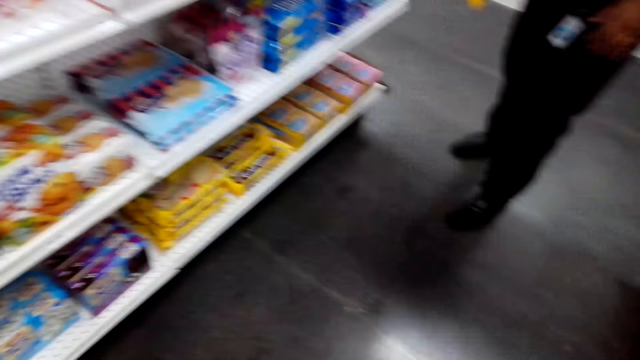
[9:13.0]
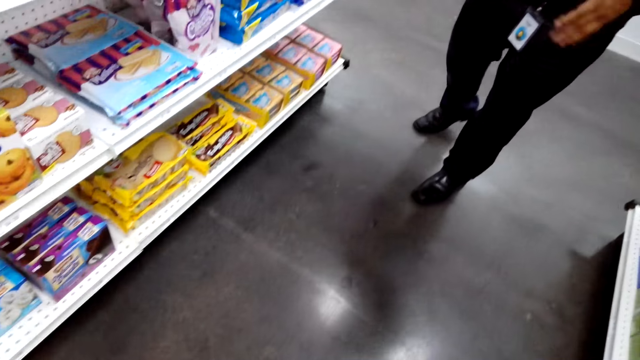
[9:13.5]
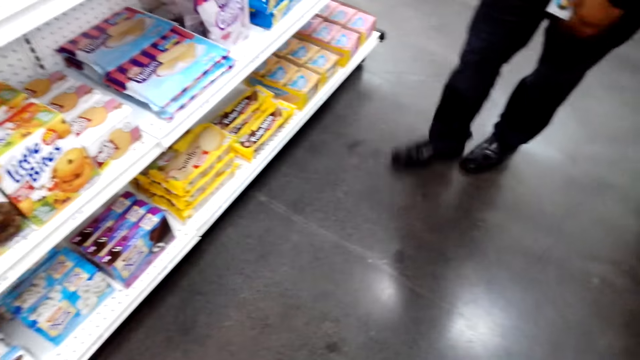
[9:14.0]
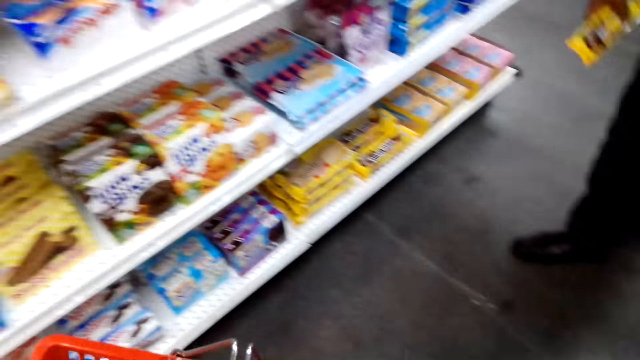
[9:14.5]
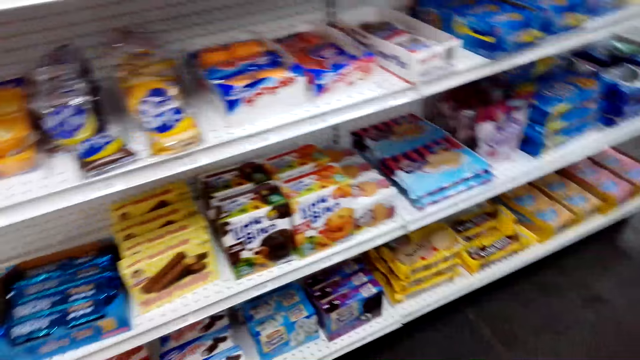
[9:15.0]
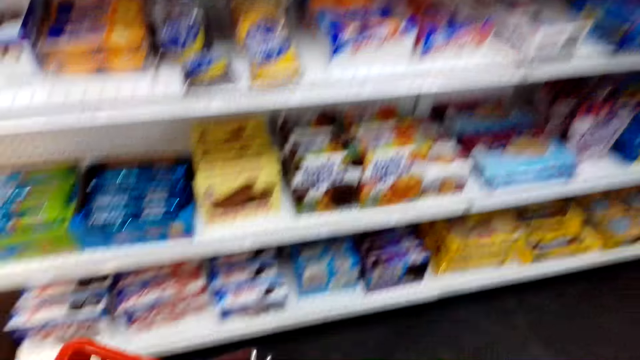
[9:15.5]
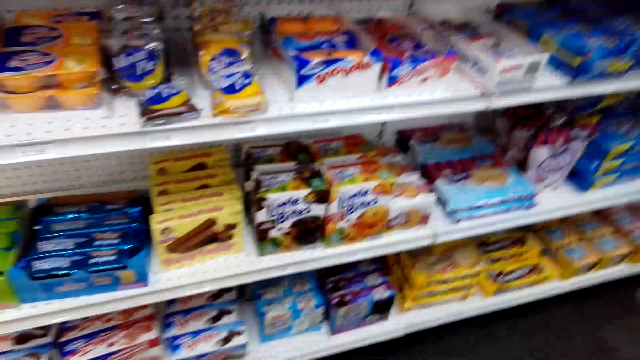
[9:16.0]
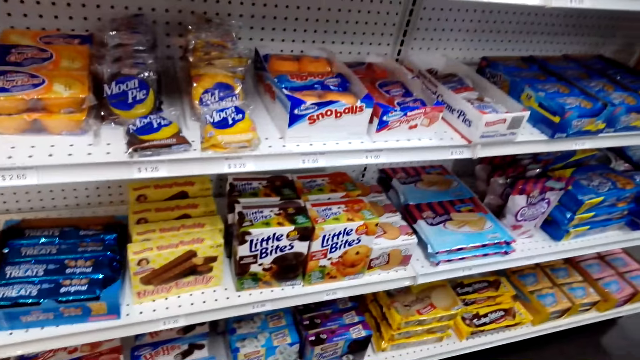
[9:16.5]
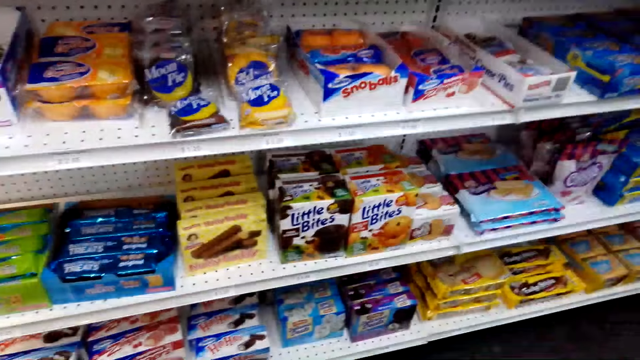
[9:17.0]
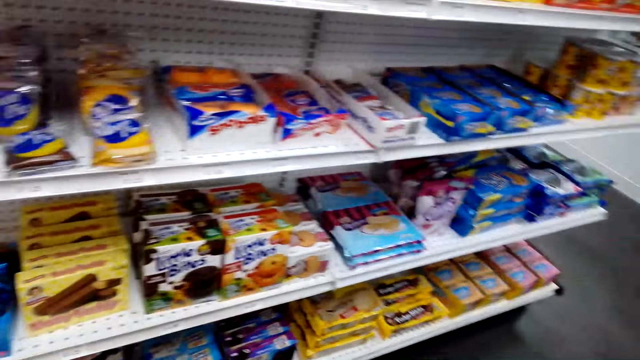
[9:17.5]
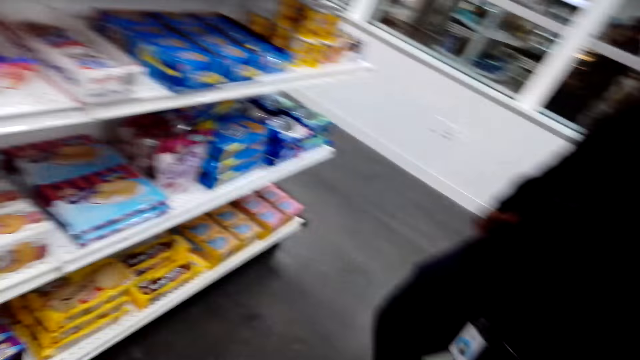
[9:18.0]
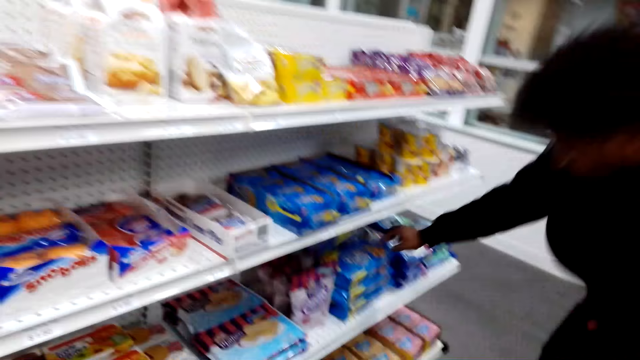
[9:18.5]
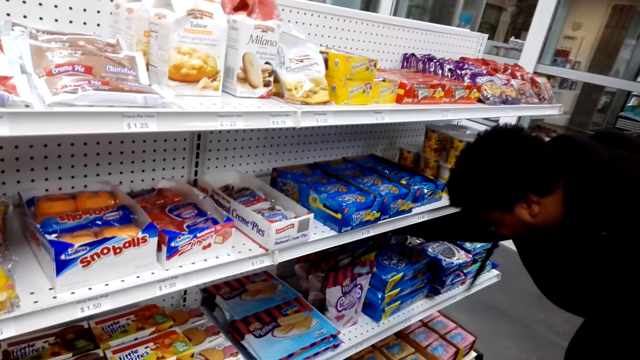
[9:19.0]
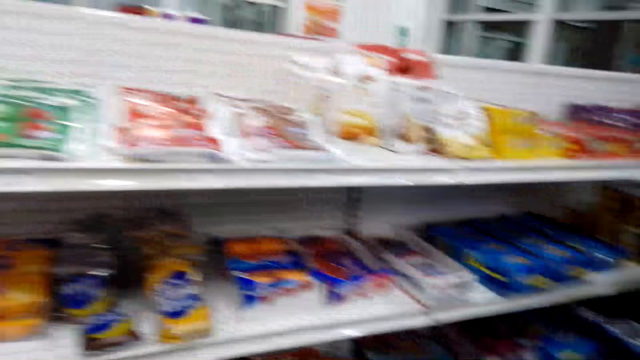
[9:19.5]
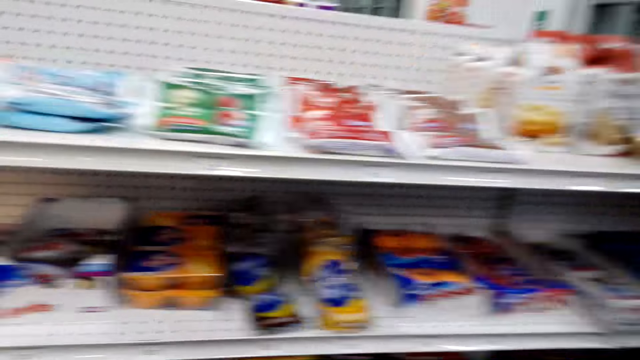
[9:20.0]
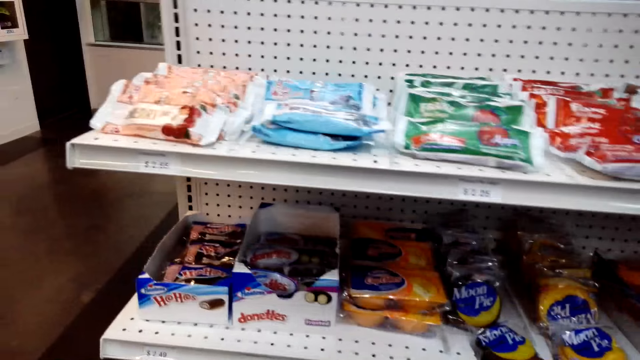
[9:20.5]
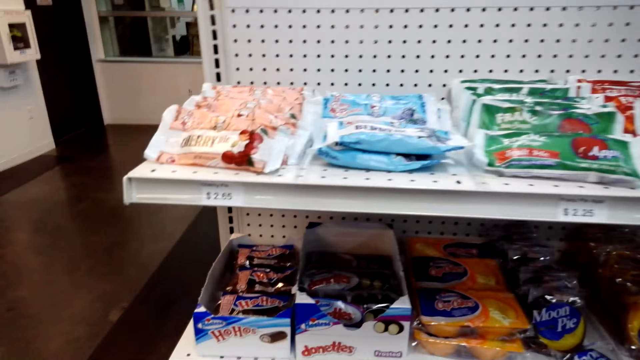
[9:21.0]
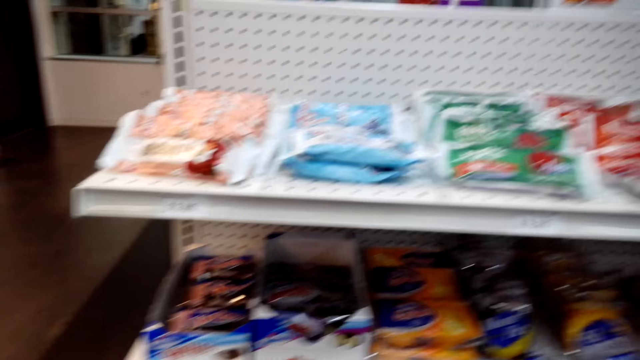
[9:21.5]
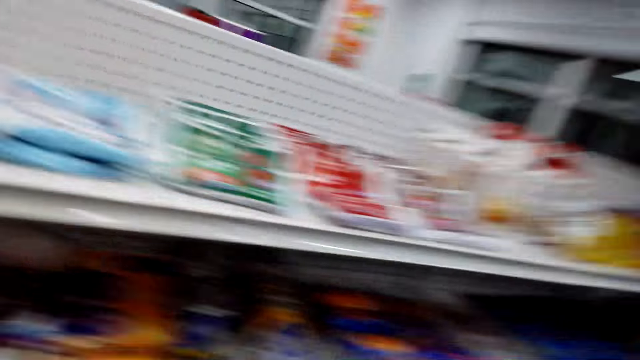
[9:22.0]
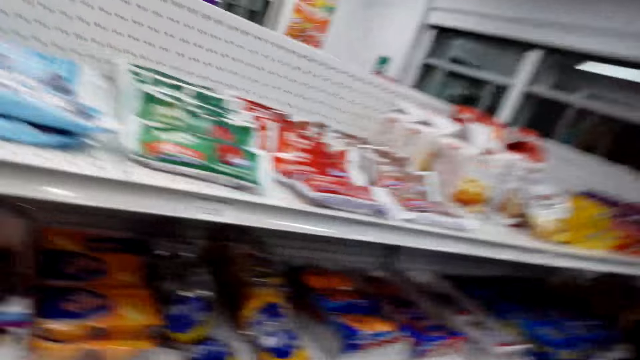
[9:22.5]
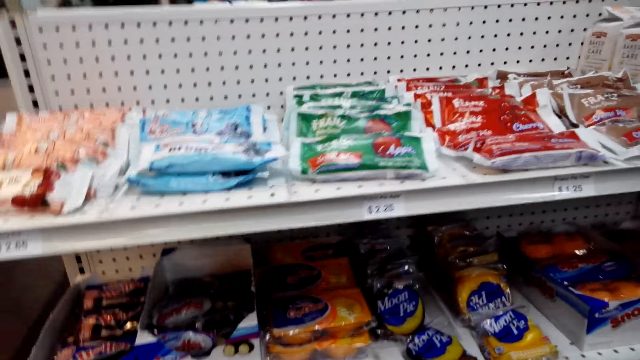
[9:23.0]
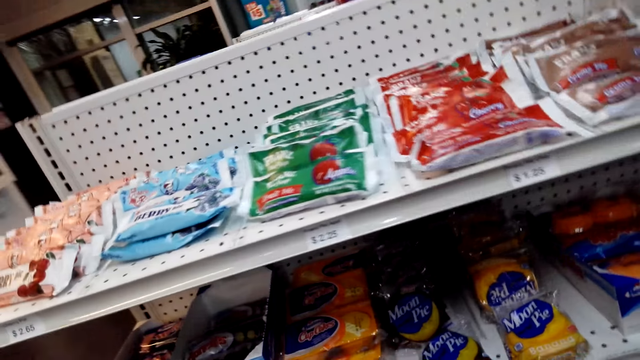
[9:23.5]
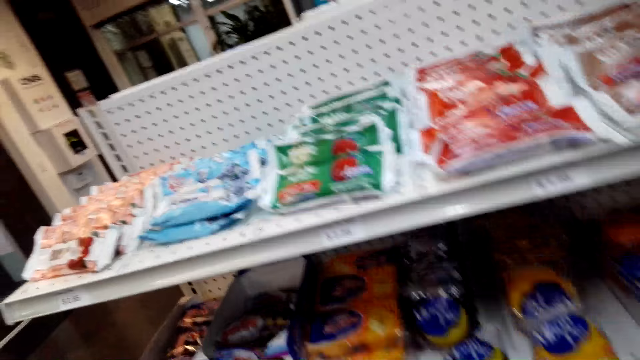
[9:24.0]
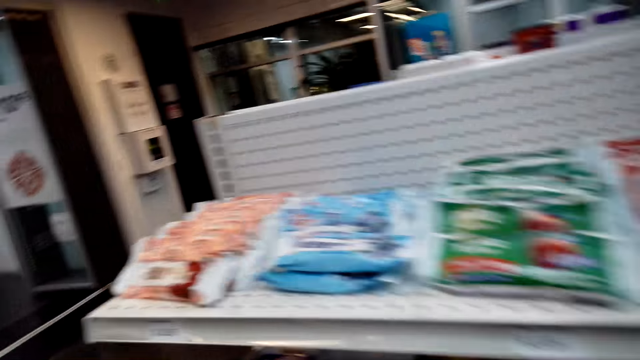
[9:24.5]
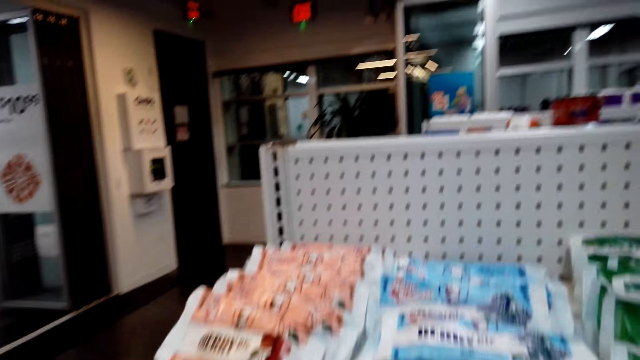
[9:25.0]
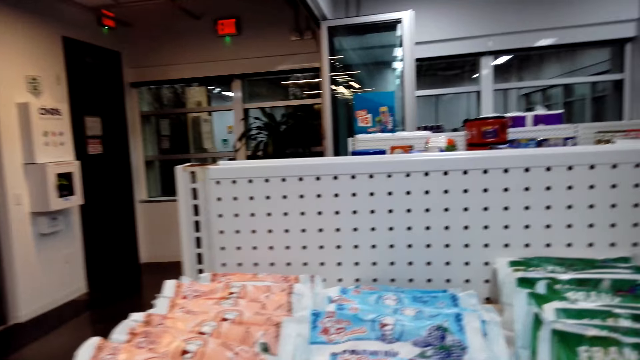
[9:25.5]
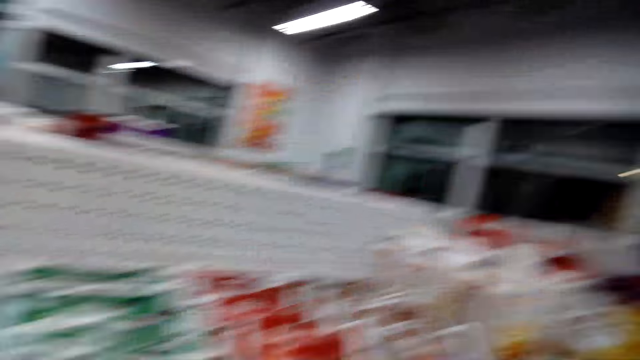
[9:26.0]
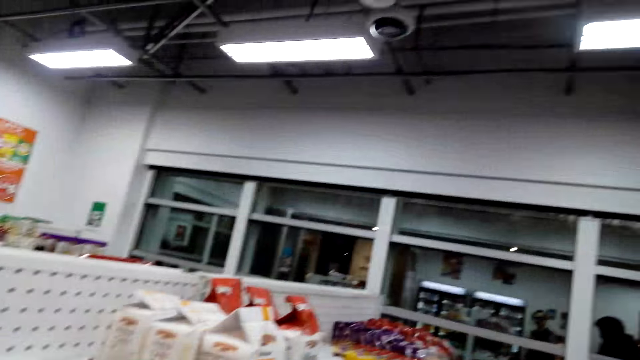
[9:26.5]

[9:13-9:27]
A man walks. The man takes Chips Ahoy from the shelf. The camera wearer interacts with the man.

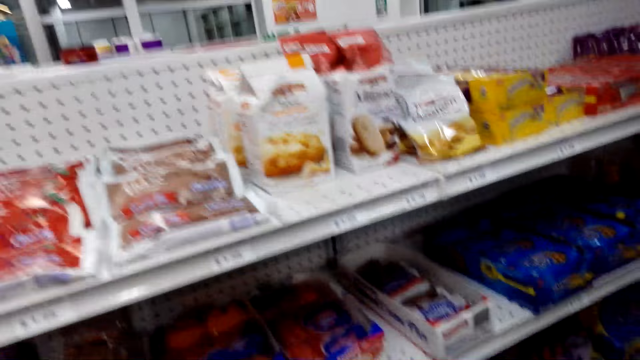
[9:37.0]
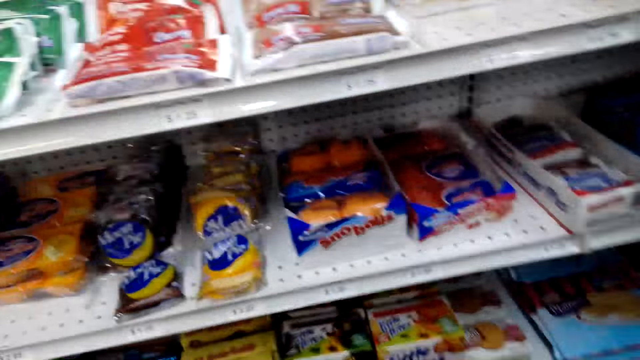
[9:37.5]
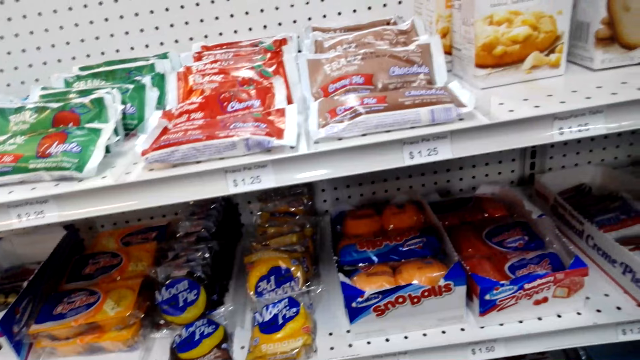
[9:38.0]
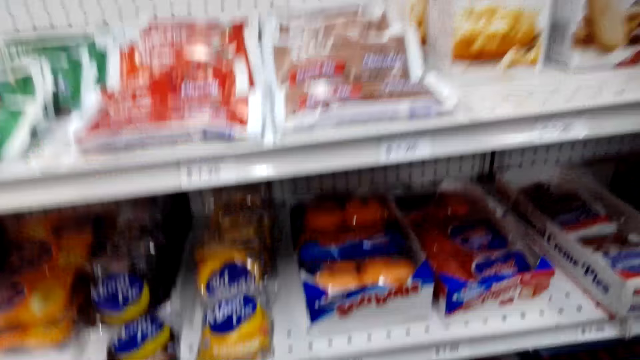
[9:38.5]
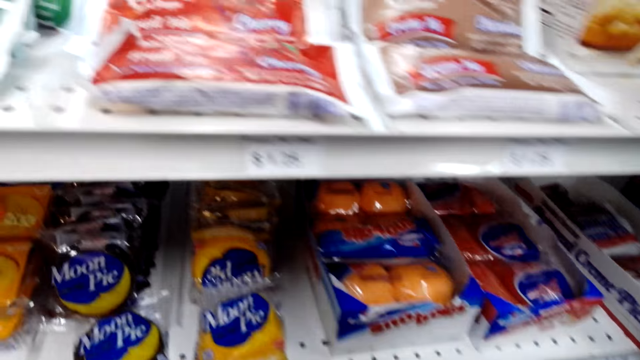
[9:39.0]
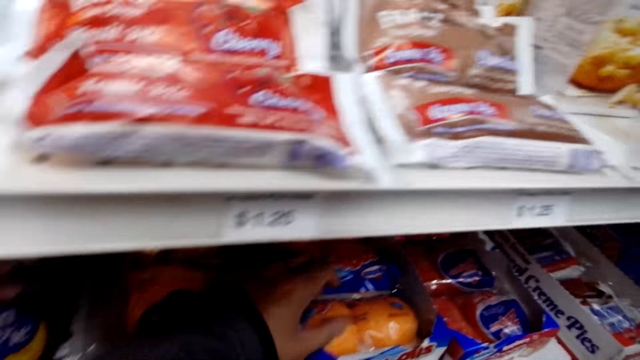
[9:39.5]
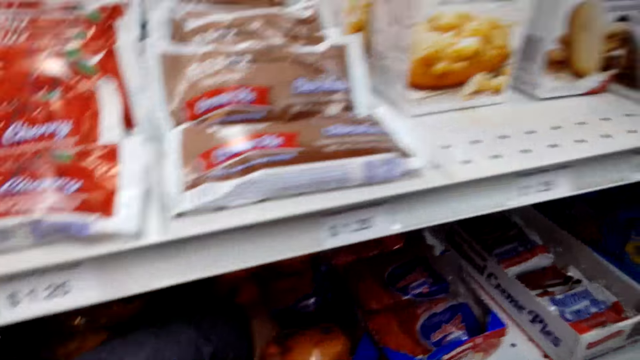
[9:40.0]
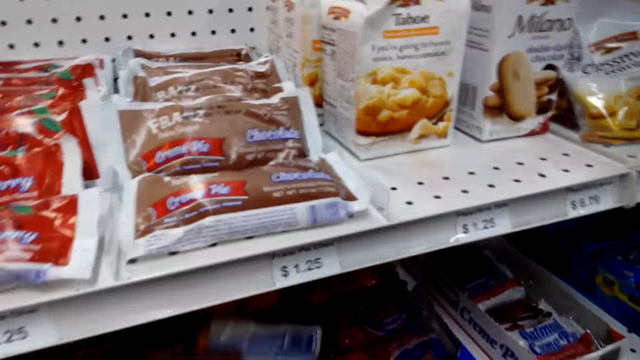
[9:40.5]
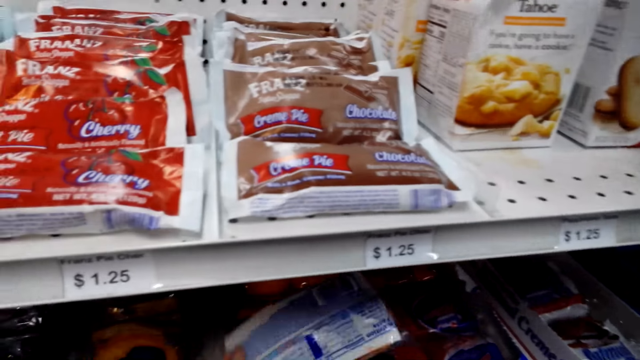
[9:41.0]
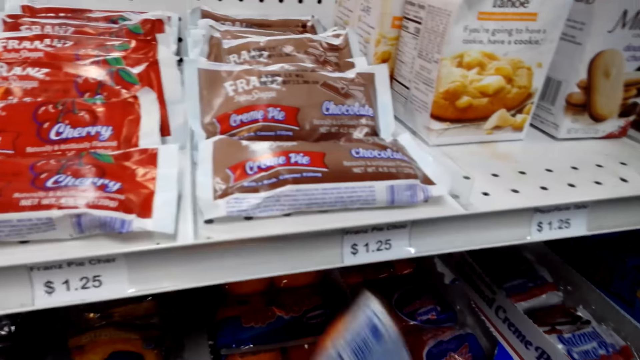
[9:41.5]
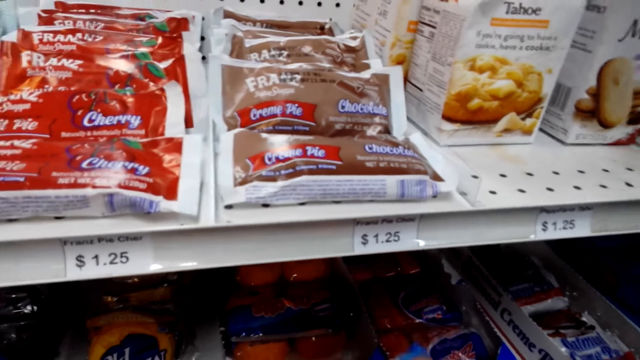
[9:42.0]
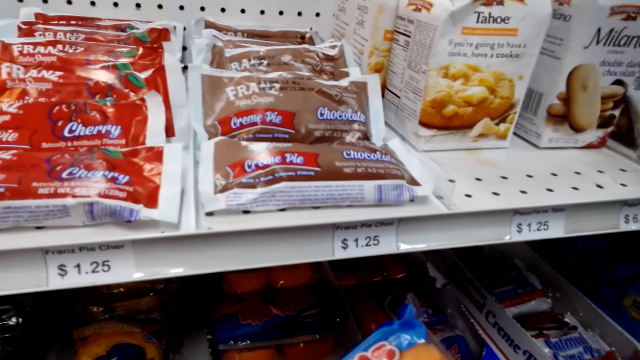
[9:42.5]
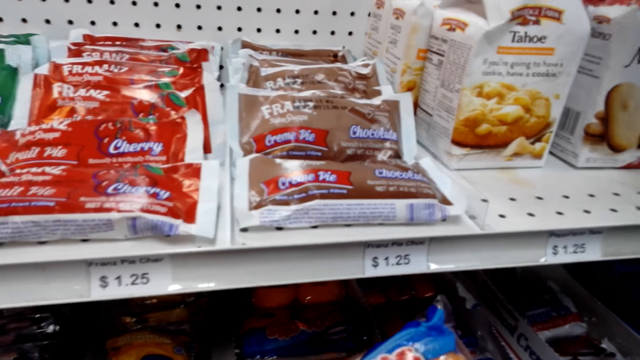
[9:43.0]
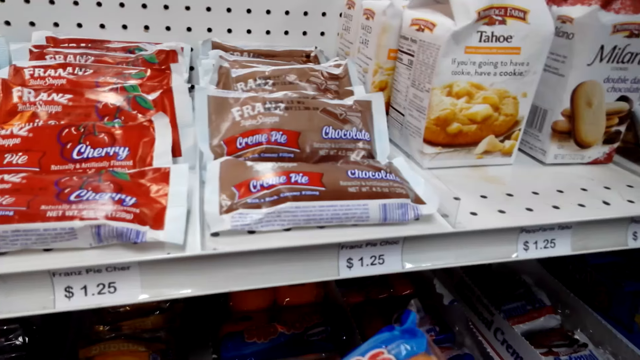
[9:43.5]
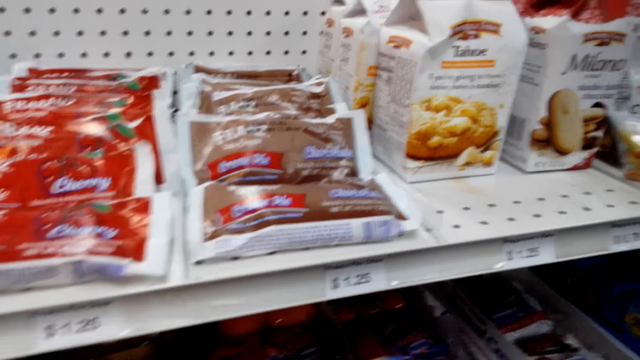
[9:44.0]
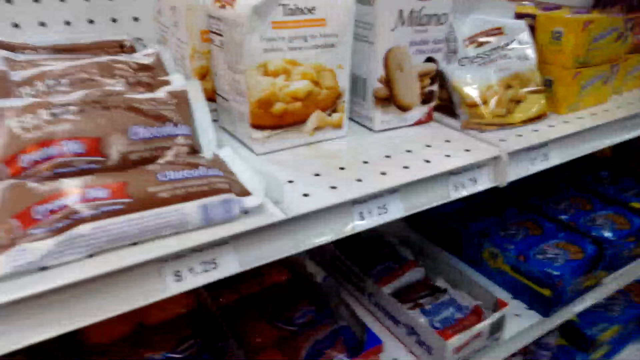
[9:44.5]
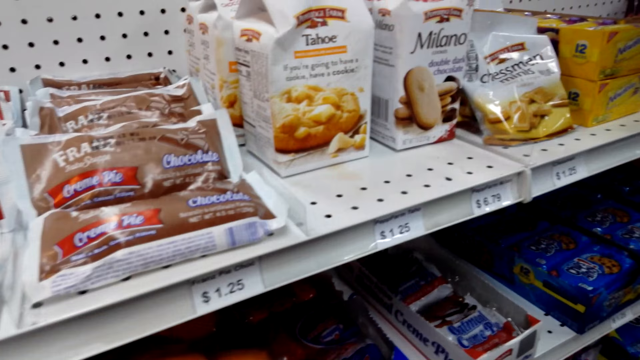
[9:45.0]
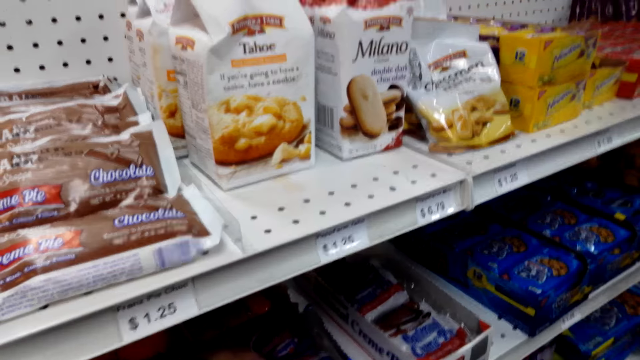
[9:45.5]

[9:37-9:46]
The camera wearer takes Snowballs from the shelf.
